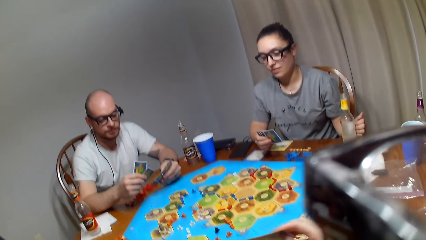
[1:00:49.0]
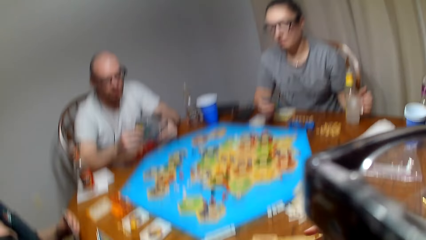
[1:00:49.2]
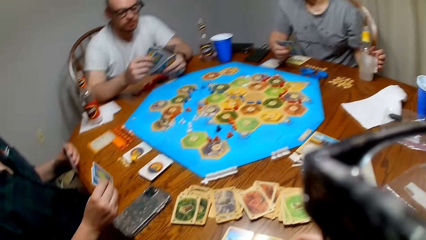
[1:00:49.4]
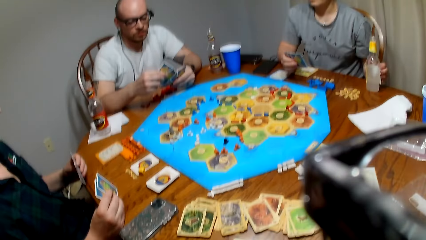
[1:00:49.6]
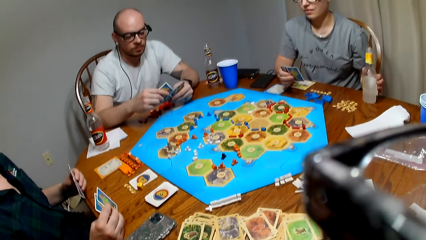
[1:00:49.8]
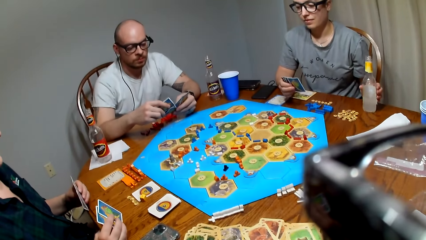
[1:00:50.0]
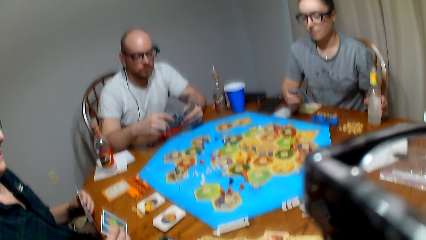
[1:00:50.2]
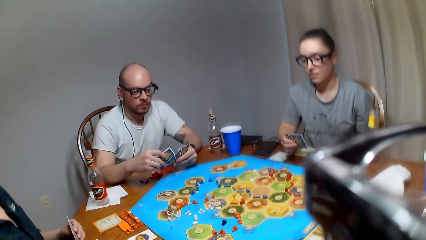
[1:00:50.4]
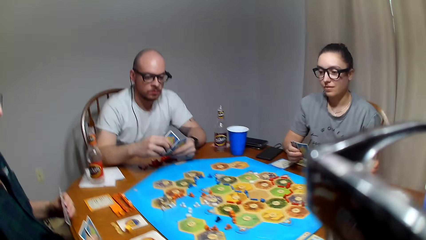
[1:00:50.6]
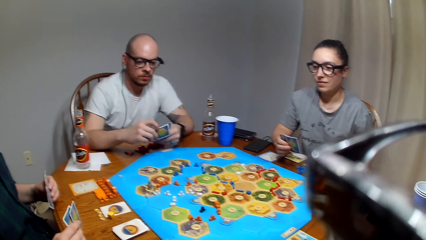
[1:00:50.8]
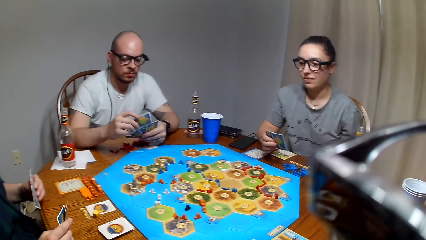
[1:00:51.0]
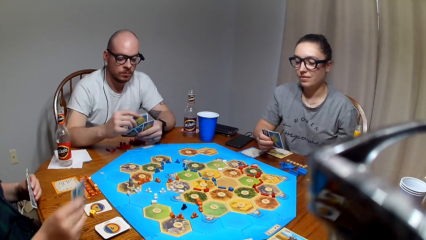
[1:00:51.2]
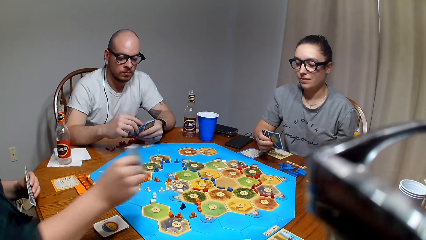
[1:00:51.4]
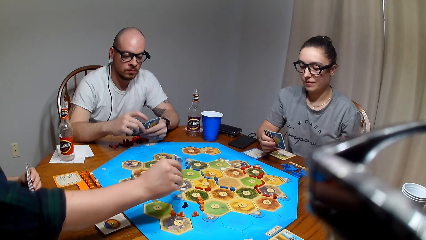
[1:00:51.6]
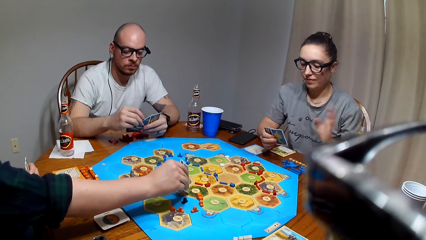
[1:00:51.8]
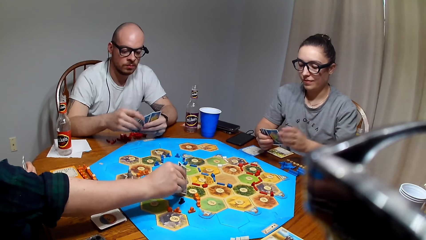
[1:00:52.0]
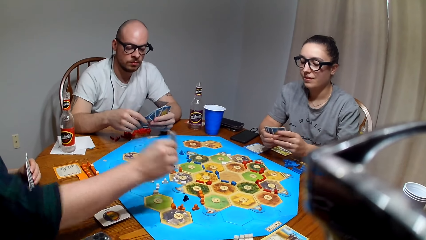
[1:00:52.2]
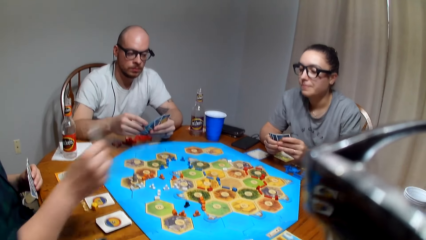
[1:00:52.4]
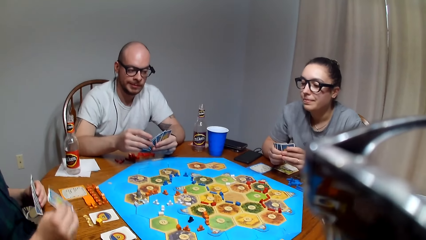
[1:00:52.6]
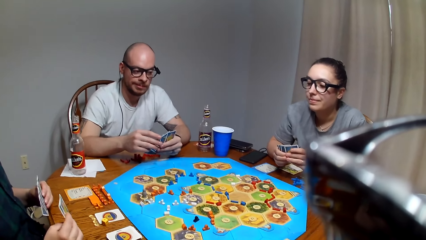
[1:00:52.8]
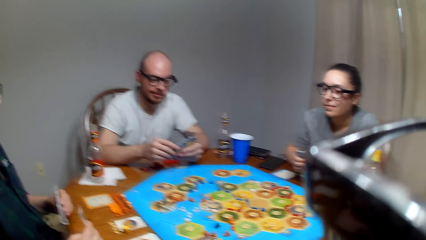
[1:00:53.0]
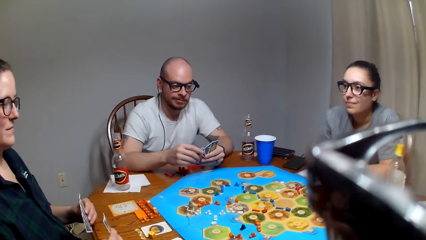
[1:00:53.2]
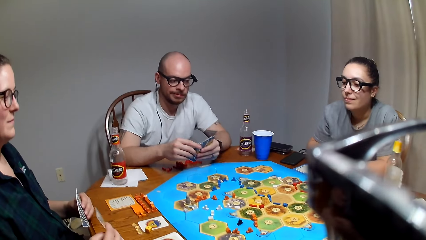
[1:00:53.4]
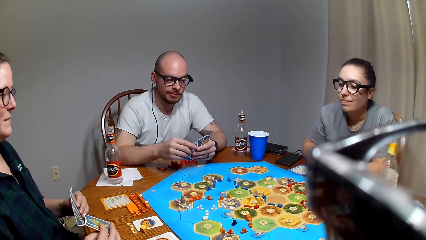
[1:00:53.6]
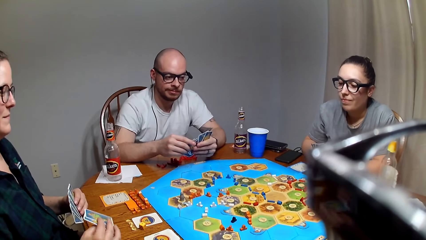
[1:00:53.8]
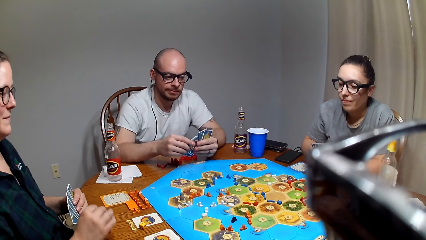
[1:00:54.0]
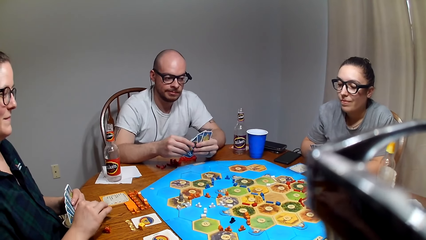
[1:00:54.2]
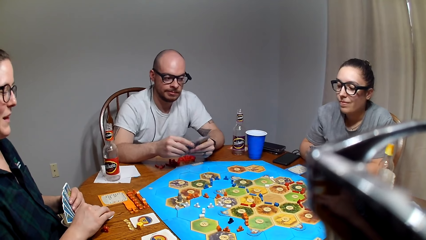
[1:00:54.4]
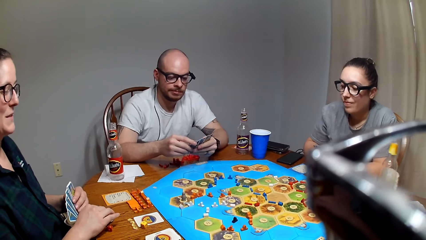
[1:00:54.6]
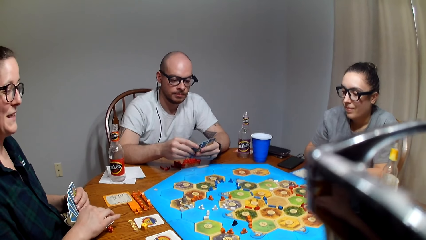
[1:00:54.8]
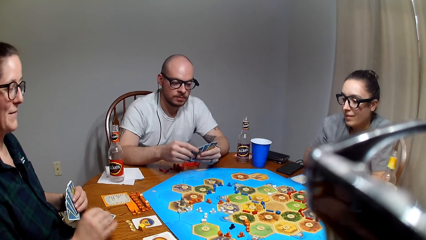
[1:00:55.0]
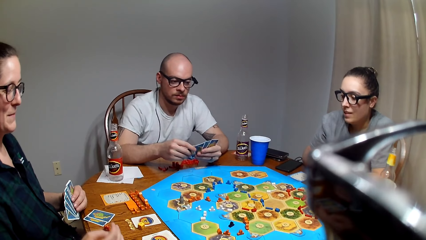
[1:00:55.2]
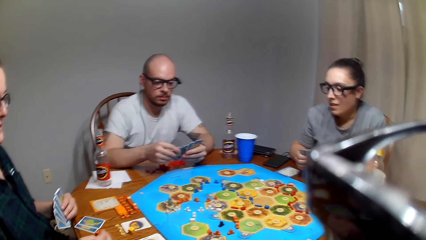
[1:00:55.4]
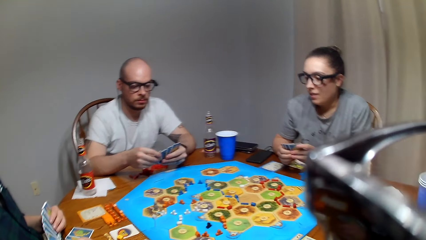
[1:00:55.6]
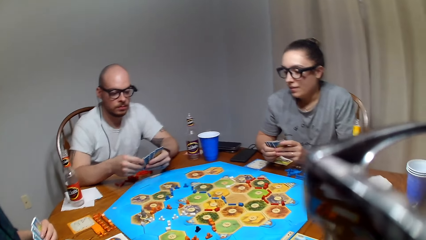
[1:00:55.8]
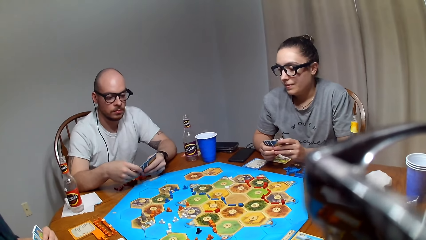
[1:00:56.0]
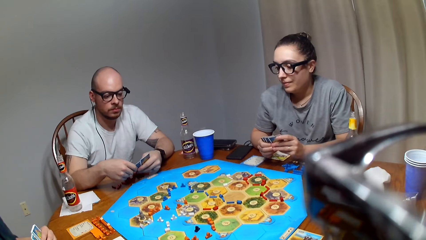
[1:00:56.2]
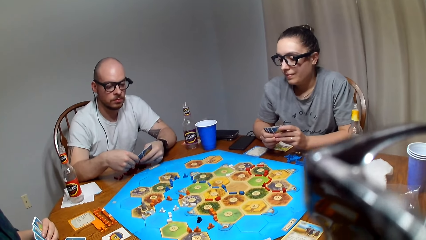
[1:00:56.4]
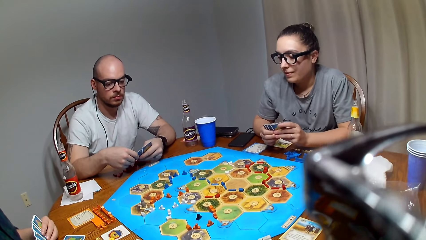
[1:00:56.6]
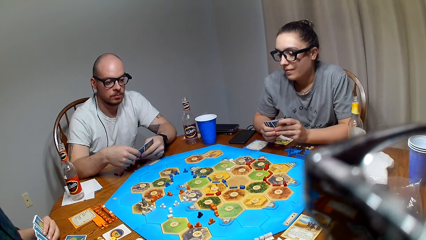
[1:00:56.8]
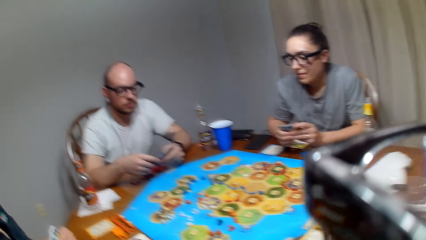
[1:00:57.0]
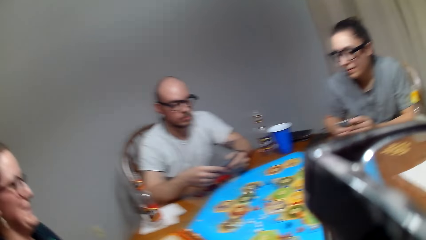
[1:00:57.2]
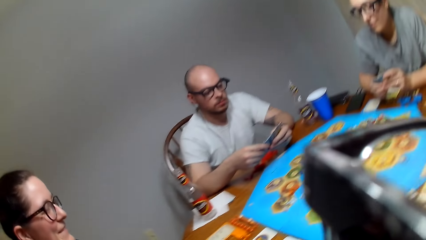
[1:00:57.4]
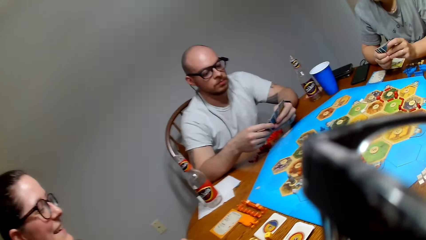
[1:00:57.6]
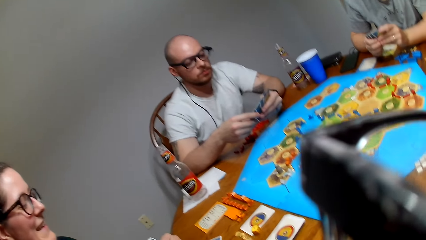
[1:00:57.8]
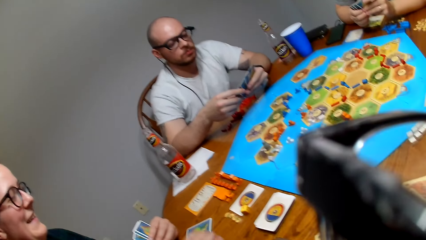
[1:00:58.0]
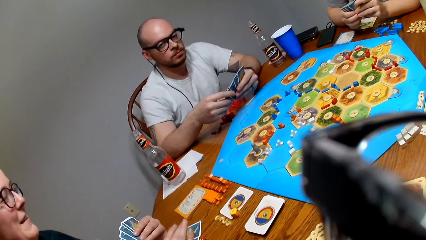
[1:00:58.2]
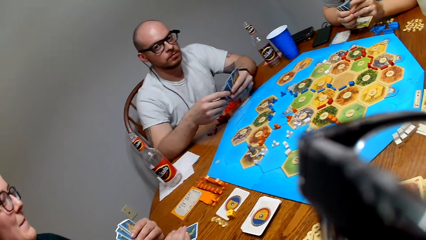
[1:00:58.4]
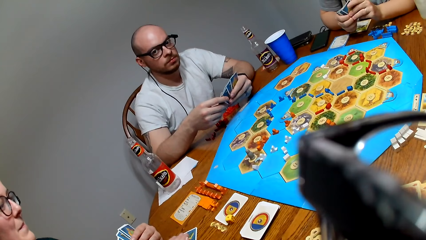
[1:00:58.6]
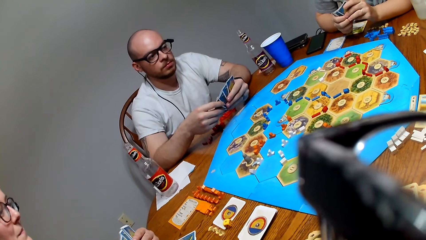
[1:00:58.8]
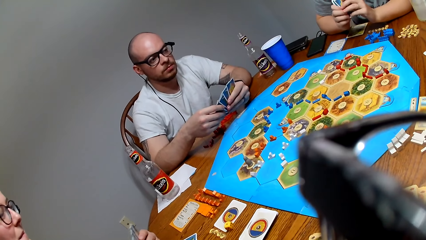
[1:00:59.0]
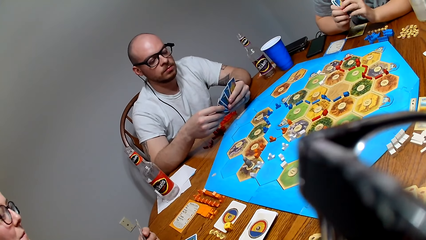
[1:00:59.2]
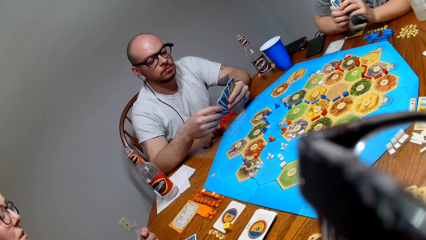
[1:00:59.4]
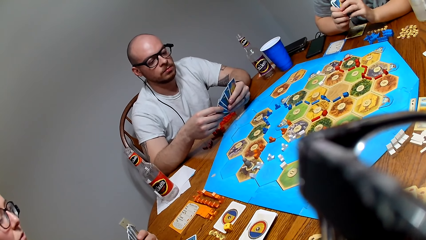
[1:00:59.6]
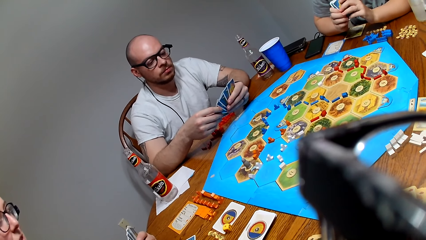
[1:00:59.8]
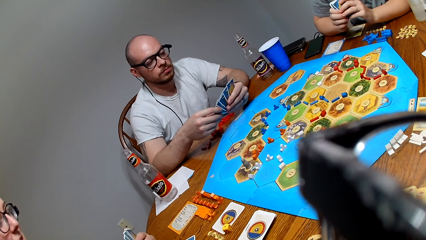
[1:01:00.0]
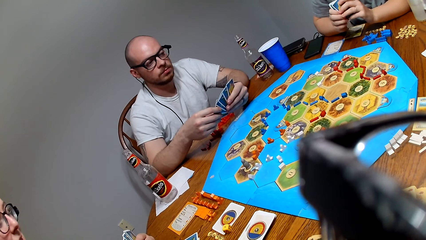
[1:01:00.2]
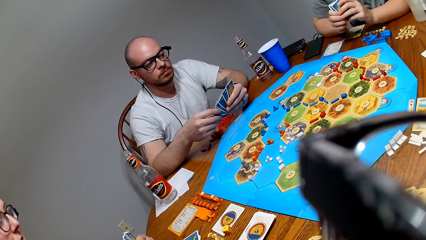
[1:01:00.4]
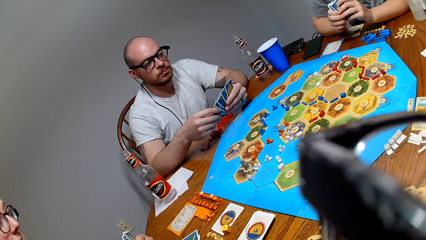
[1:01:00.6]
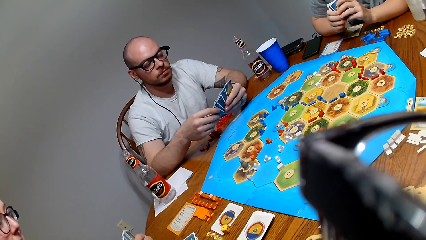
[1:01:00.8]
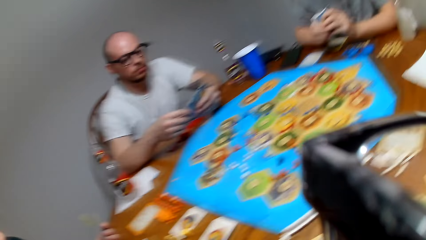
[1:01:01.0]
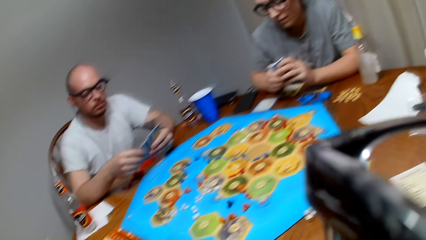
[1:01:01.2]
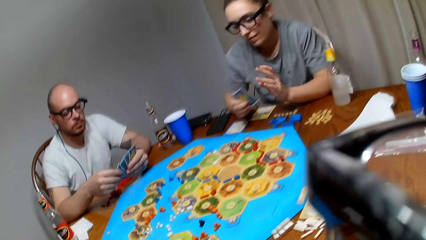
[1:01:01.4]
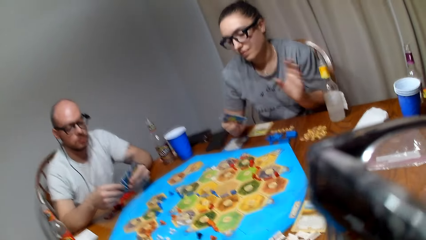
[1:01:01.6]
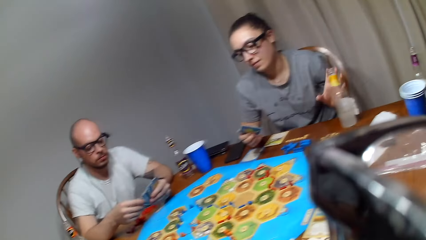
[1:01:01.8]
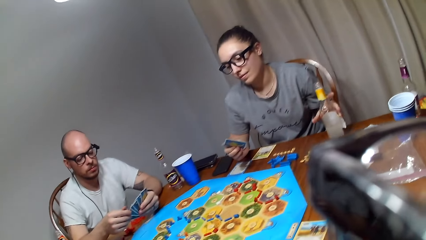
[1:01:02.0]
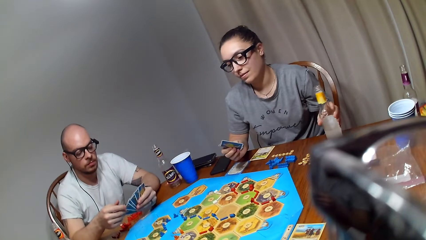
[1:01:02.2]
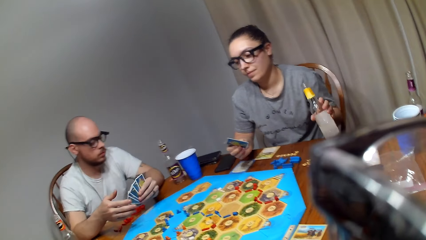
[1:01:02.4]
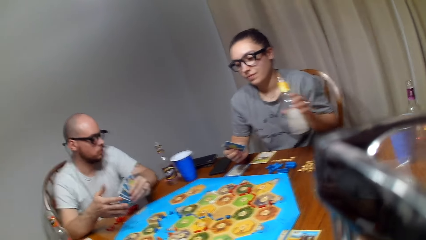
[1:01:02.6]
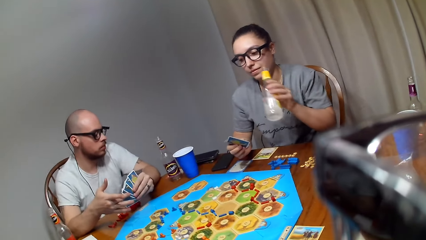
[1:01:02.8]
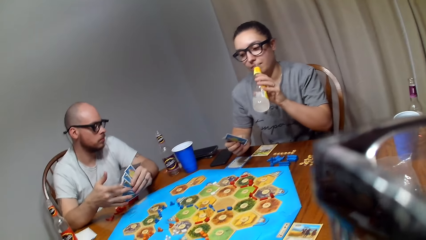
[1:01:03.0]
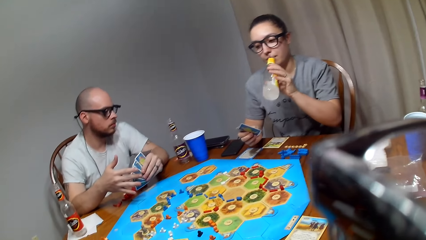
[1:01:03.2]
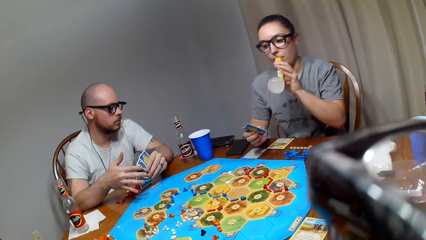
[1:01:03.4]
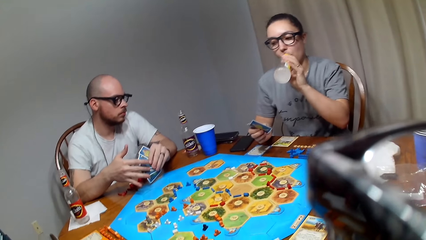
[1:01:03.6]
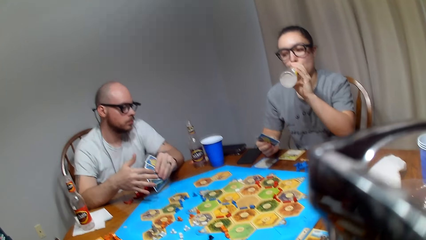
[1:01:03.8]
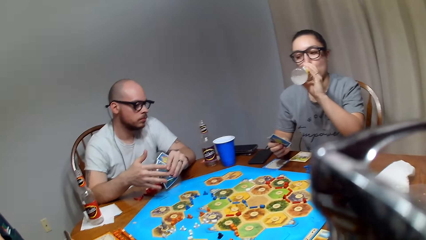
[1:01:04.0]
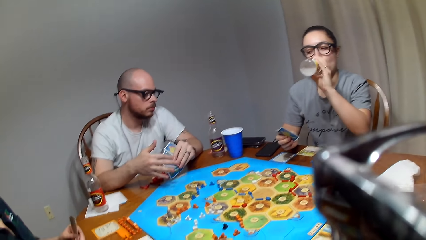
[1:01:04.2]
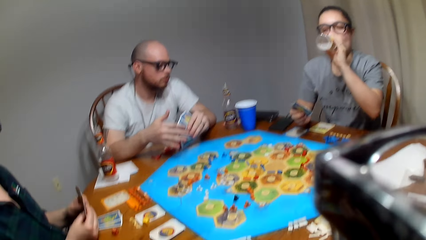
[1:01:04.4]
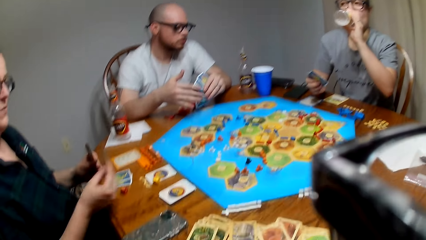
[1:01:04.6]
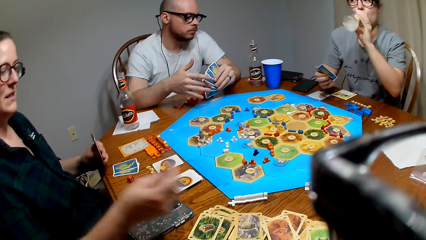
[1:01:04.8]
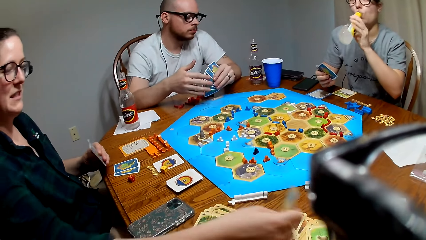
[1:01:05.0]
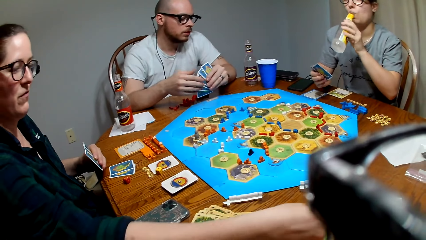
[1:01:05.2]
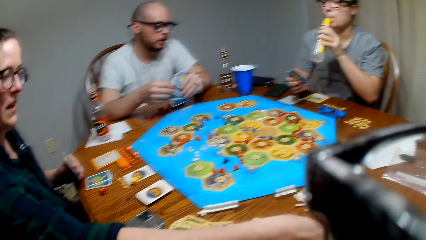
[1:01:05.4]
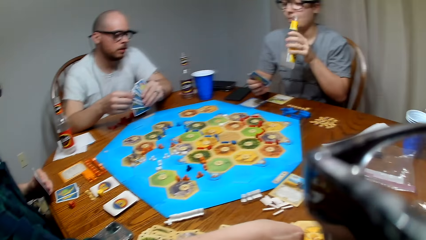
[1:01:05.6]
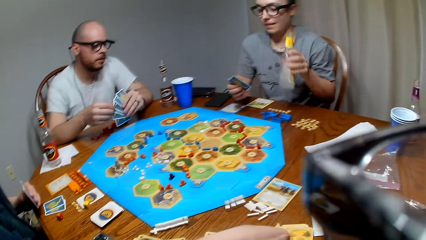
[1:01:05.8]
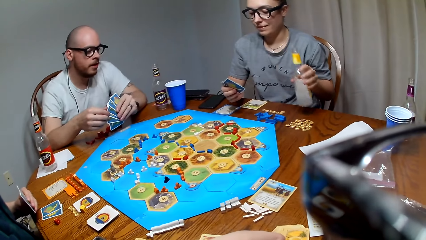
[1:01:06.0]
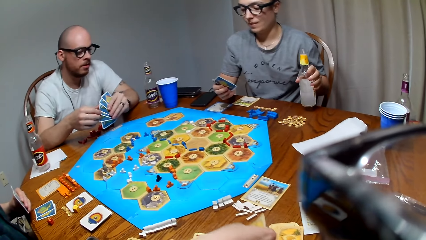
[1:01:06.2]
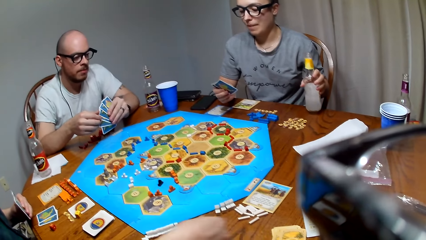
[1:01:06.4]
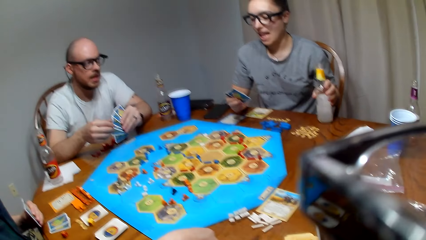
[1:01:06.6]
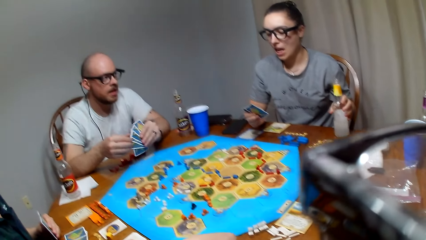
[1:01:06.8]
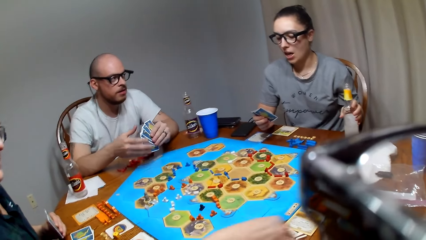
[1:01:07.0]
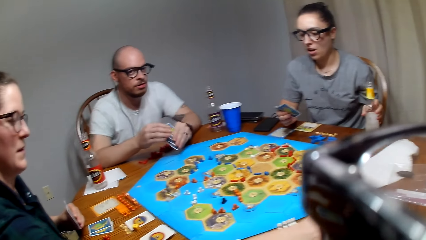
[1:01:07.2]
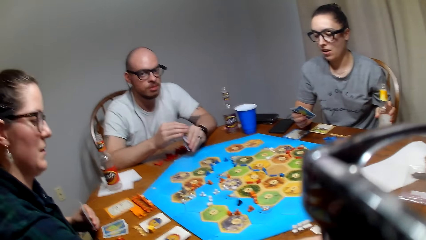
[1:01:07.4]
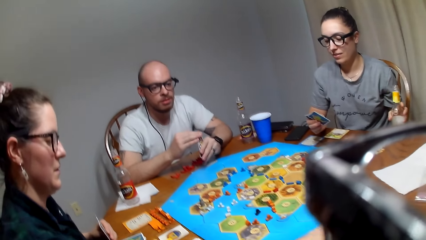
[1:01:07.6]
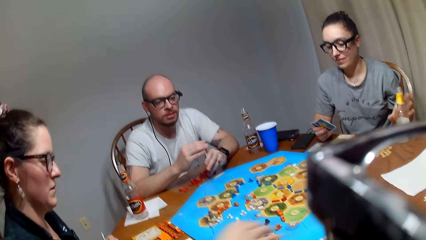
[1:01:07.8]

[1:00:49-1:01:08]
A man holds the card on the left hand. A lady points on the Catan settler board. The man shuffles the cards. Another lady plays a board game on the table with a person, another person and the camera wearer. The other lady picks the drink from the table. The first lady picks a card from the left hand. The other lady takes the drink. The first lady places the card on the table.
